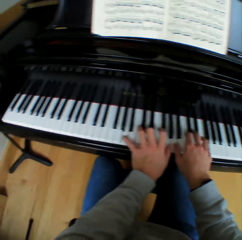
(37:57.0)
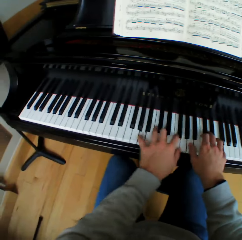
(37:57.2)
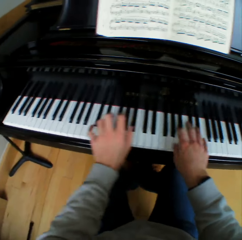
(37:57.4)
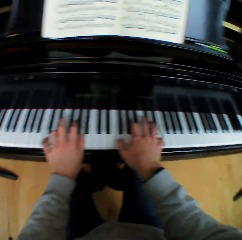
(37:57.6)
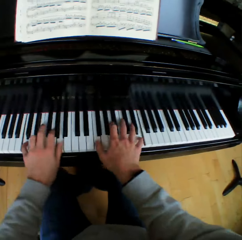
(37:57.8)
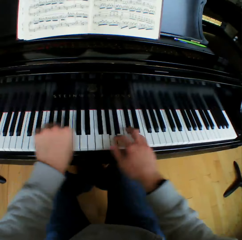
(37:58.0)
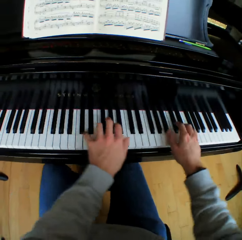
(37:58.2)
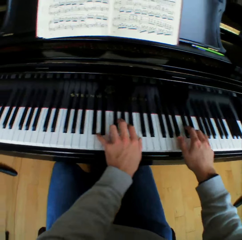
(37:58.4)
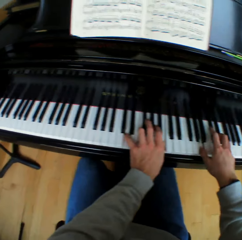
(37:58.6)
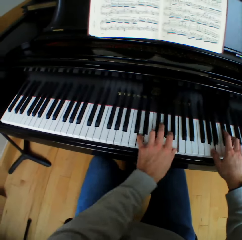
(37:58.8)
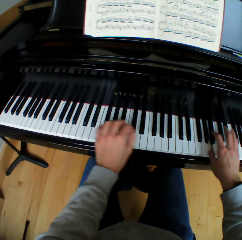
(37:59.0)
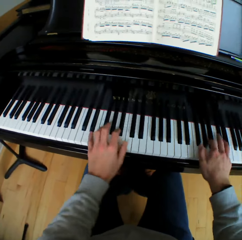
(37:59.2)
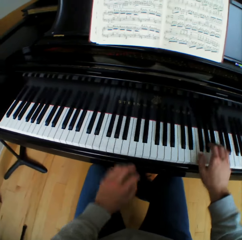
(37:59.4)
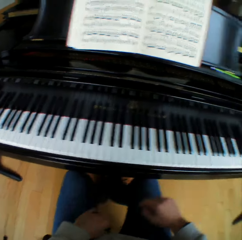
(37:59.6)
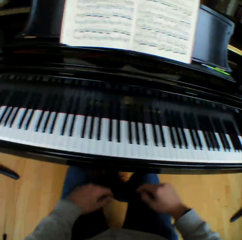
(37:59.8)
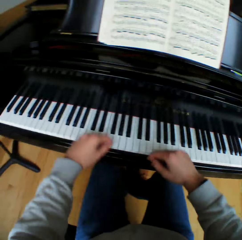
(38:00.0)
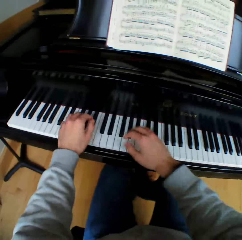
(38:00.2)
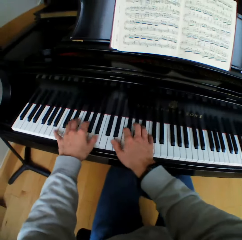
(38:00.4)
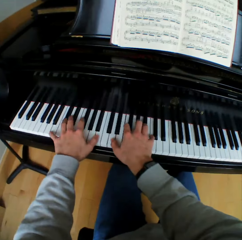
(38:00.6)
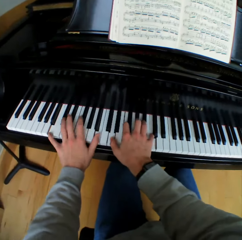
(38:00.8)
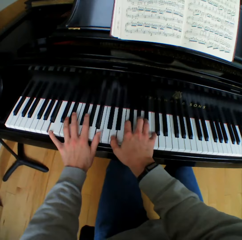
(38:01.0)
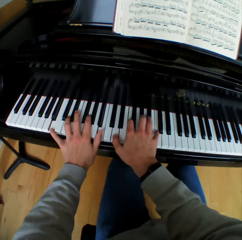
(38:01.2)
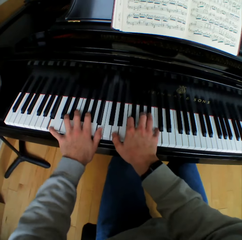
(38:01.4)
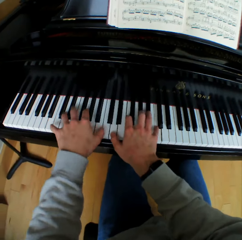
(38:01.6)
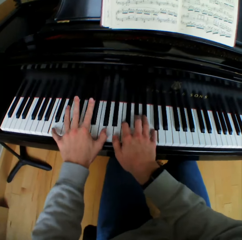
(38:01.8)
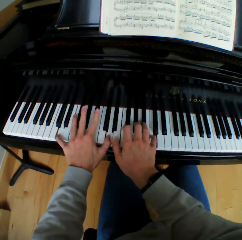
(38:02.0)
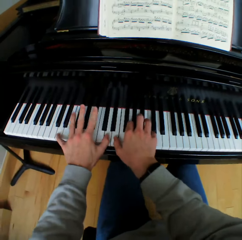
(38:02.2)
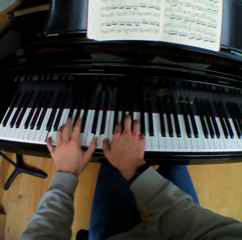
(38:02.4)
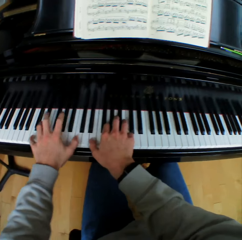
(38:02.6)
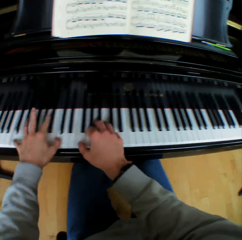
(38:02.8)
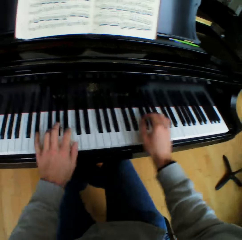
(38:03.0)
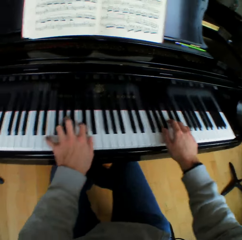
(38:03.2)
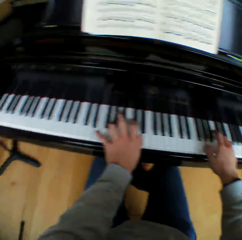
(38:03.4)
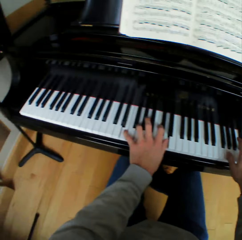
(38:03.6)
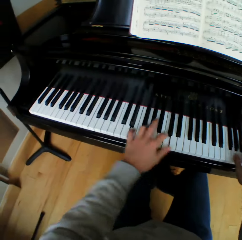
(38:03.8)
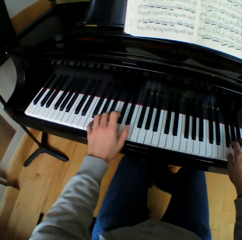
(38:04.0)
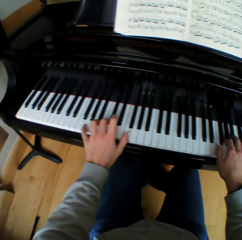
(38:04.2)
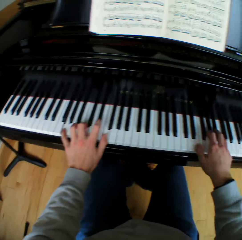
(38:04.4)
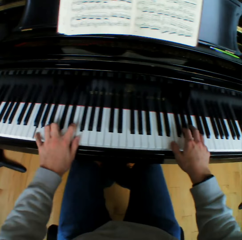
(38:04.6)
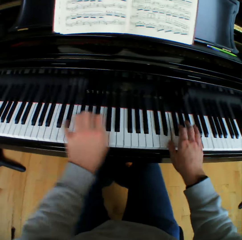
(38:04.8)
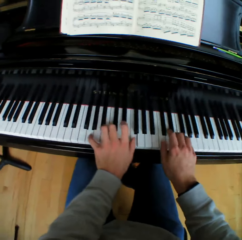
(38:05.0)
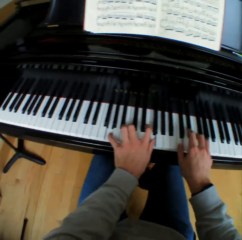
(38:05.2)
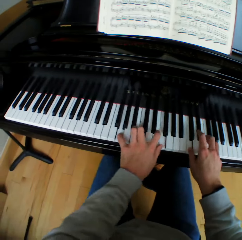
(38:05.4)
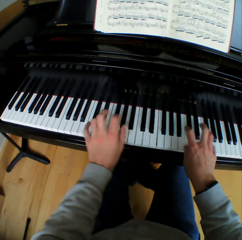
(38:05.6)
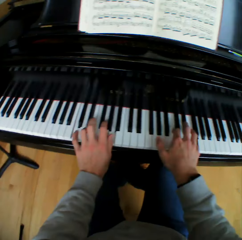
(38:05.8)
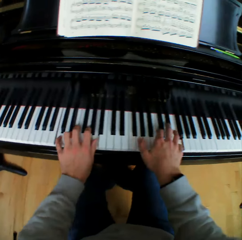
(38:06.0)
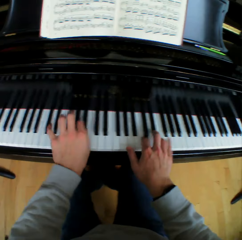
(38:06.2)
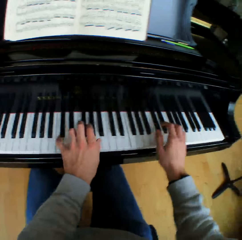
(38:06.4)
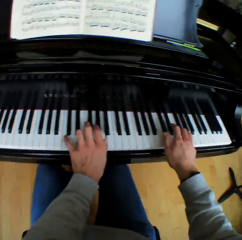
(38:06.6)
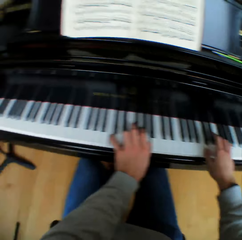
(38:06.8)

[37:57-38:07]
The camera wearer takes both hands off the piano. He plays the piano with both hands.

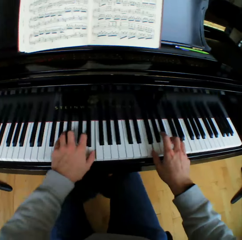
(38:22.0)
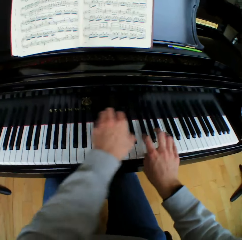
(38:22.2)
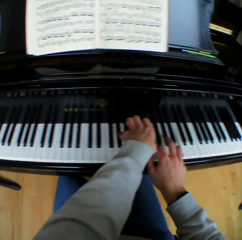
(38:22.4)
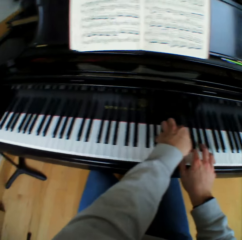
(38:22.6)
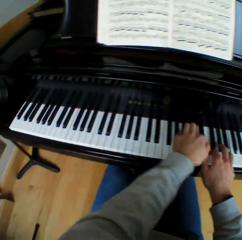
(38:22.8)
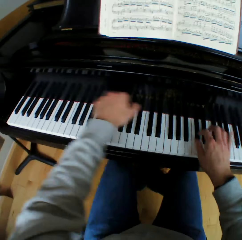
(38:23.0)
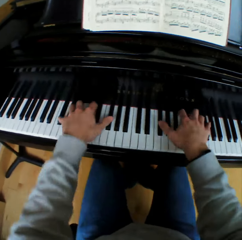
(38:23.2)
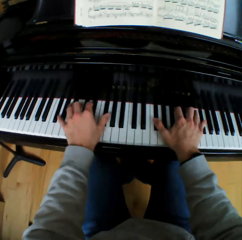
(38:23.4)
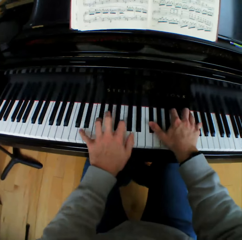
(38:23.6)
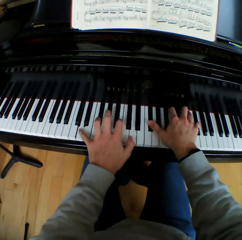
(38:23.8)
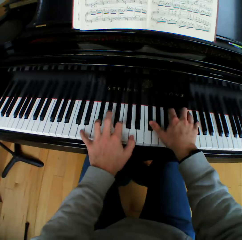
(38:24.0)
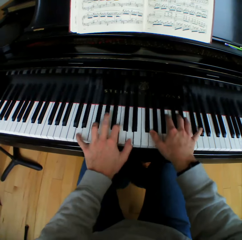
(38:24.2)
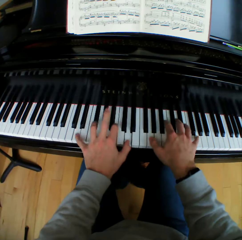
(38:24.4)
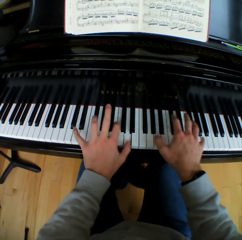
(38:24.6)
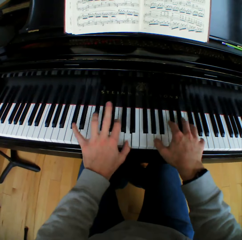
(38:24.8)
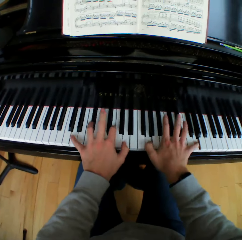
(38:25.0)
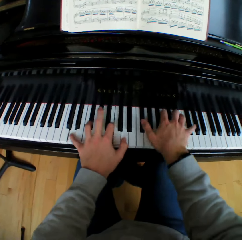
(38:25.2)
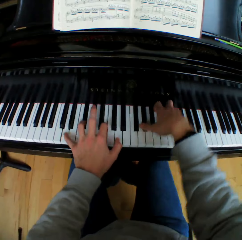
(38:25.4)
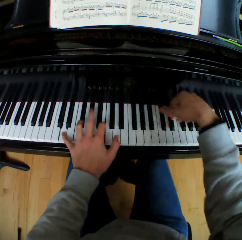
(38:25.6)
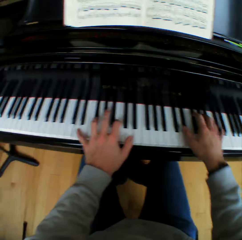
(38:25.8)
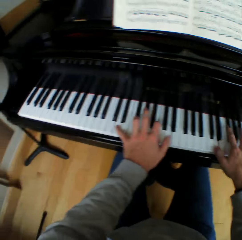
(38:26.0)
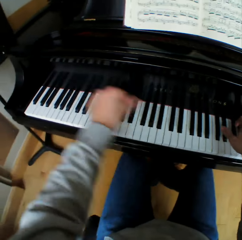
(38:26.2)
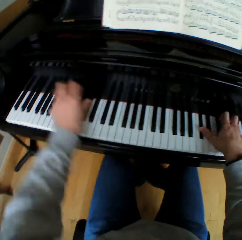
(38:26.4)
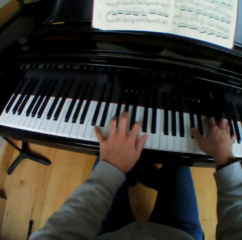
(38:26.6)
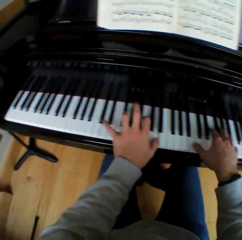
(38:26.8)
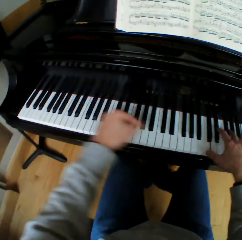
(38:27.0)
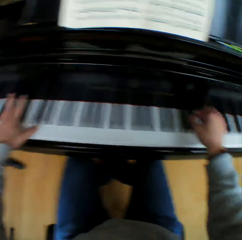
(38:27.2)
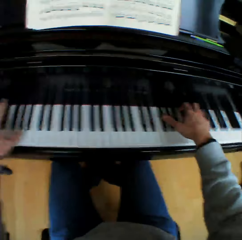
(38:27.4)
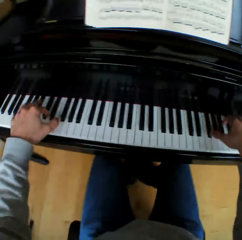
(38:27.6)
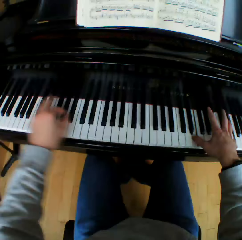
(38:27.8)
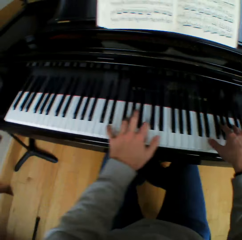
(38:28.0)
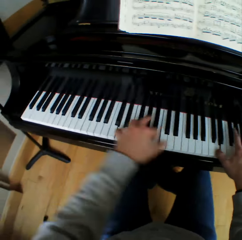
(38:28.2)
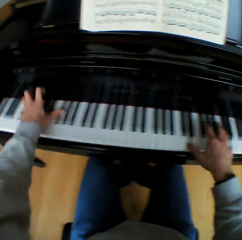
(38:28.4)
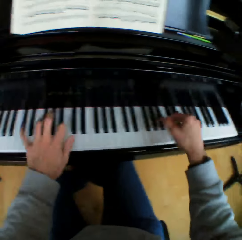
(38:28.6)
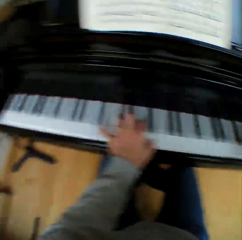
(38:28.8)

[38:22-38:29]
The camera wearer plays the piano.

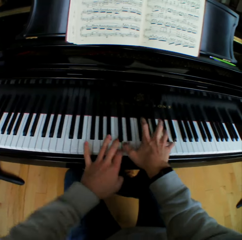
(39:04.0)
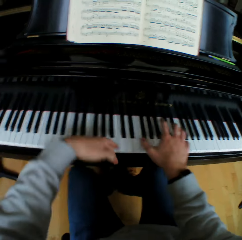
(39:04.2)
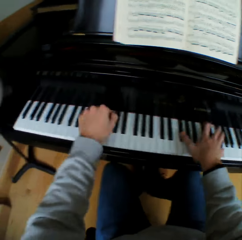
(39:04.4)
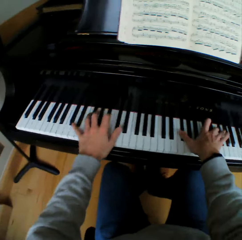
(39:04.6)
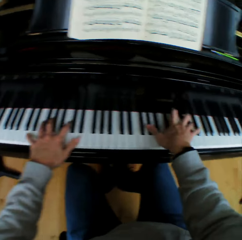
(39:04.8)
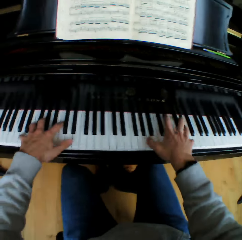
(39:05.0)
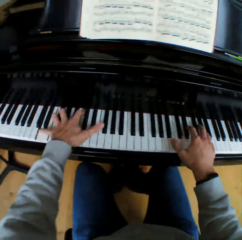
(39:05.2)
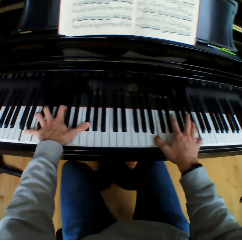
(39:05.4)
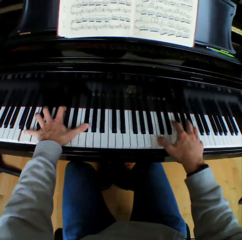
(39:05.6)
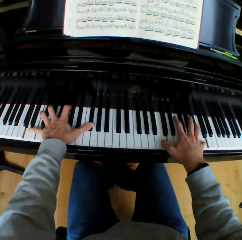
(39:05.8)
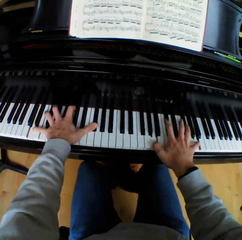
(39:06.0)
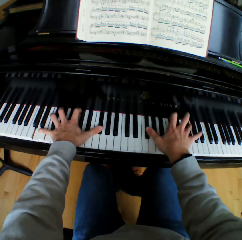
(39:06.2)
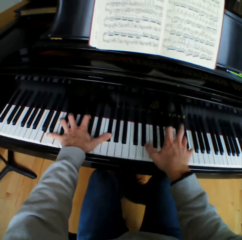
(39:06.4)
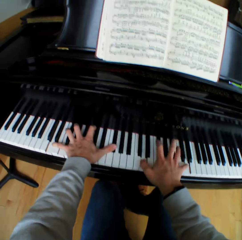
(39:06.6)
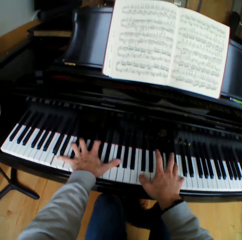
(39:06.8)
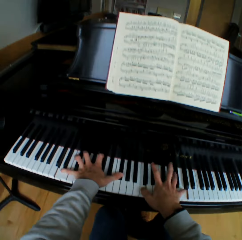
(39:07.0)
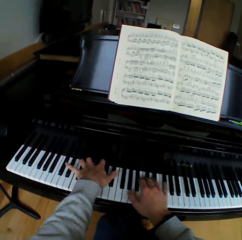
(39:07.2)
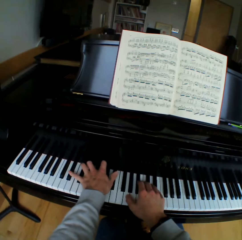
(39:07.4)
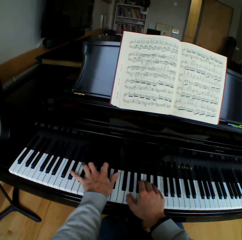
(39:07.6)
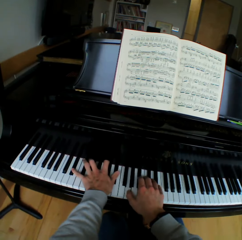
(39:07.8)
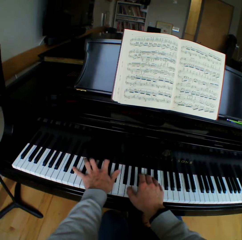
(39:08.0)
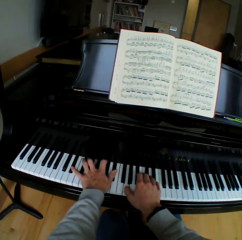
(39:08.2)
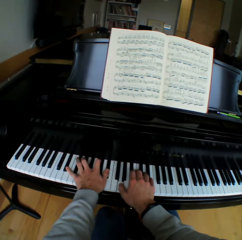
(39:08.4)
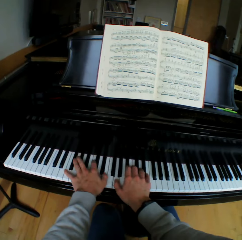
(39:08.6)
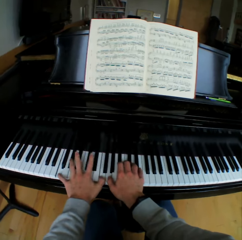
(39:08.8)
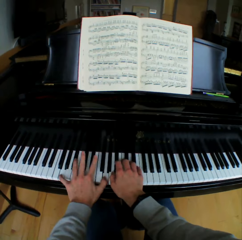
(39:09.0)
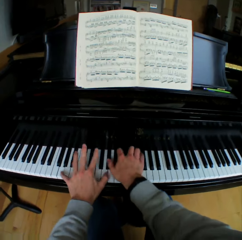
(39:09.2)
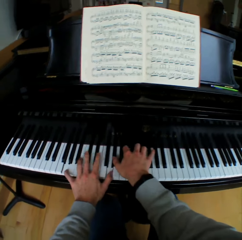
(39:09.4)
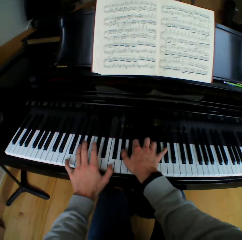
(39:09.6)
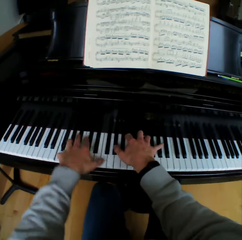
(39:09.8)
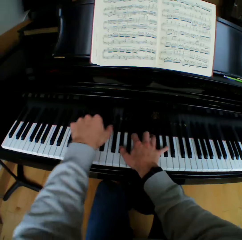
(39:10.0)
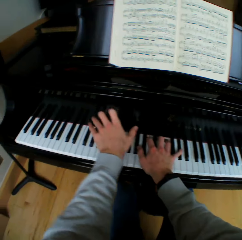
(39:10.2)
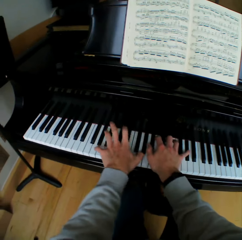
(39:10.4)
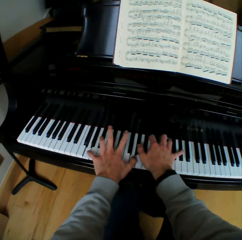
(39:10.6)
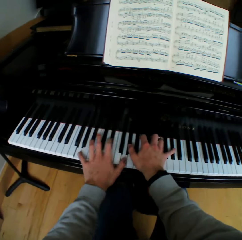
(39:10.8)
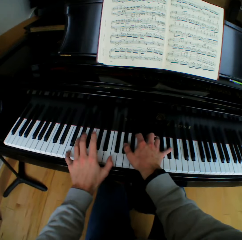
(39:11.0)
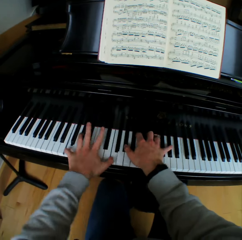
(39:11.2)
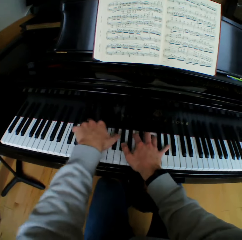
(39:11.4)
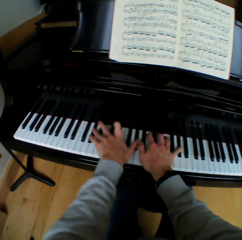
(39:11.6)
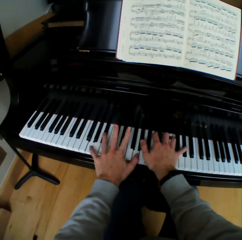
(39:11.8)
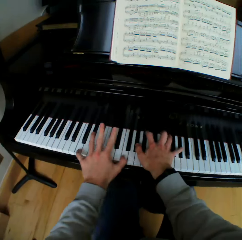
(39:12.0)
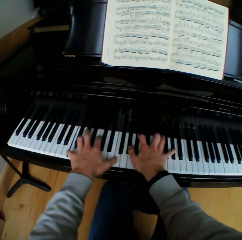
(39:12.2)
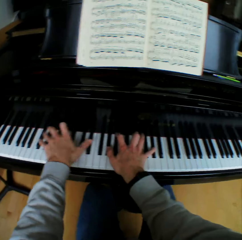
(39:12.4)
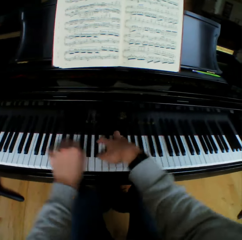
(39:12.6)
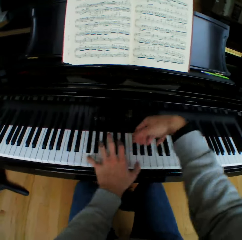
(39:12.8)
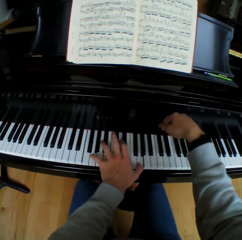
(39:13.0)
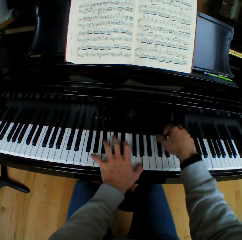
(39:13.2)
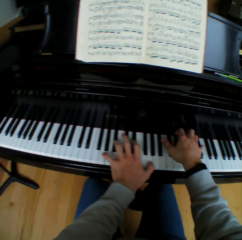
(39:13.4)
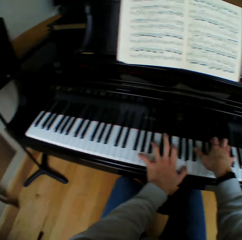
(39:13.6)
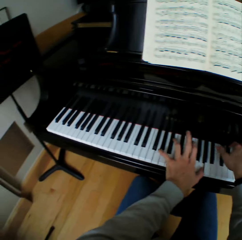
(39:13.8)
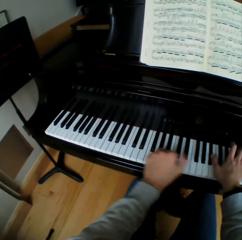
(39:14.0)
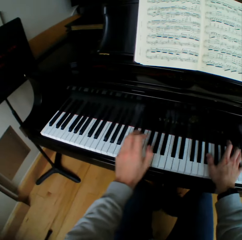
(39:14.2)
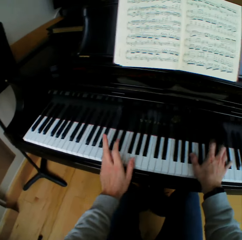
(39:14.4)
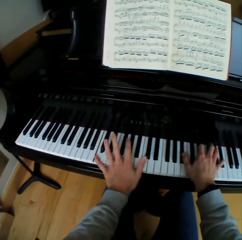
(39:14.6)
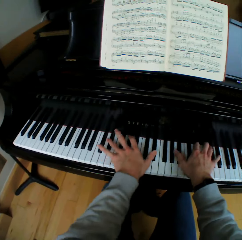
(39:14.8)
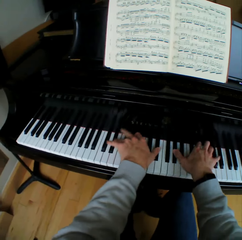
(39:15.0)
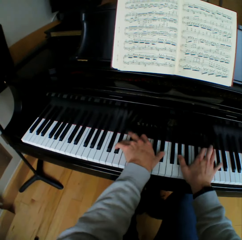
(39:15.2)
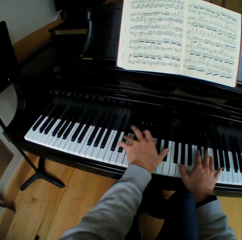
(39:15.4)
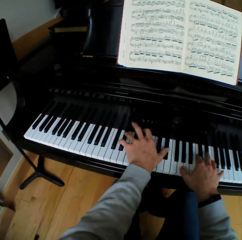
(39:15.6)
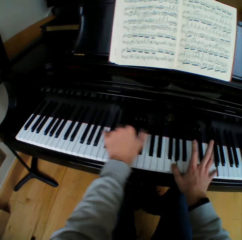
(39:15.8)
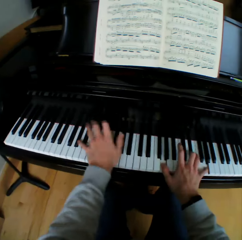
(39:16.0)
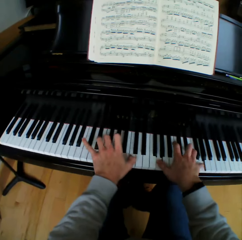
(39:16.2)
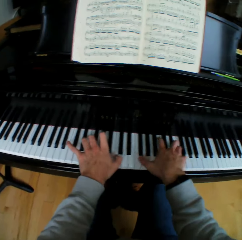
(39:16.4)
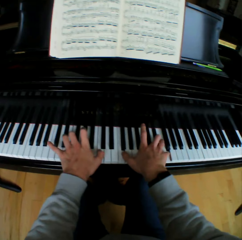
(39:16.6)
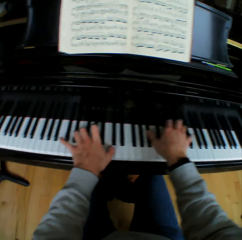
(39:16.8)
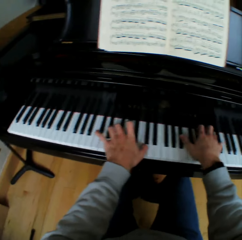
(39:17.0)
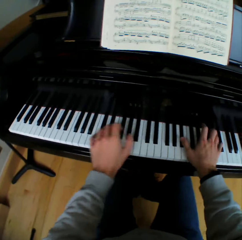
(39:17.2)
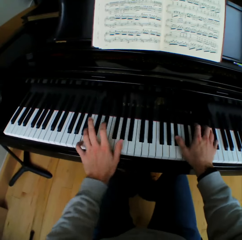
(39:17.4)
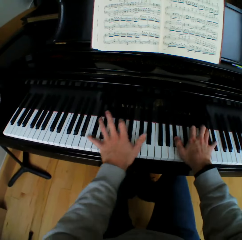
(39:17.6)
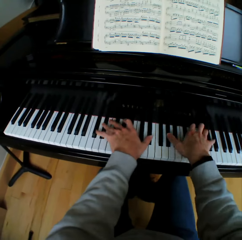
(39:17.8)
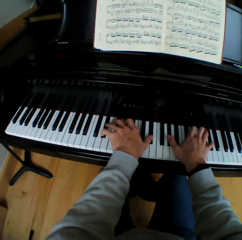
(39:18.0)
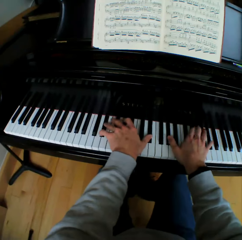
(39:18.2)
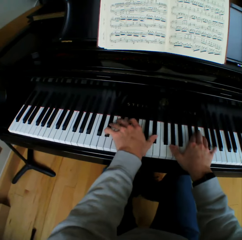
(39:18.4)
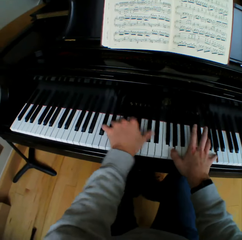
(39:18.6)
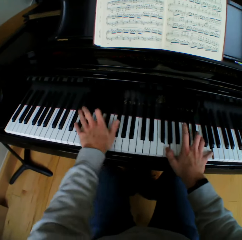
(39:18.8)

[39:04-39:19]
The camera wearer holds the piano keys with the left hand. They play the piano with the right hand. They play the piano with both hands.
